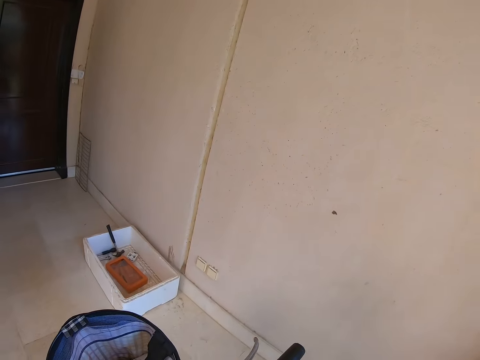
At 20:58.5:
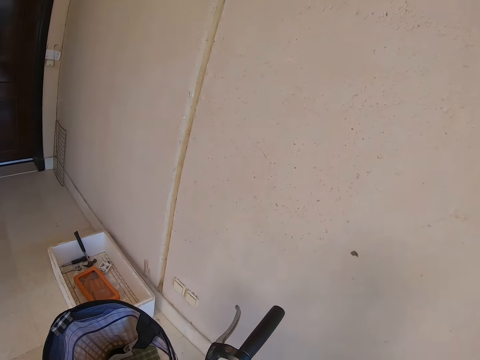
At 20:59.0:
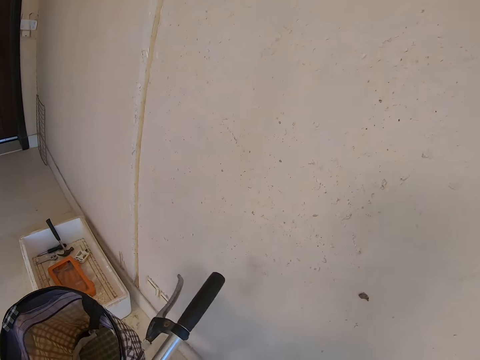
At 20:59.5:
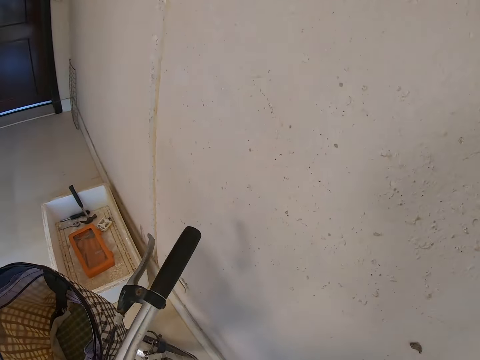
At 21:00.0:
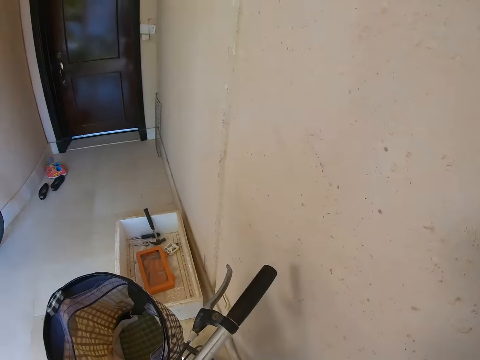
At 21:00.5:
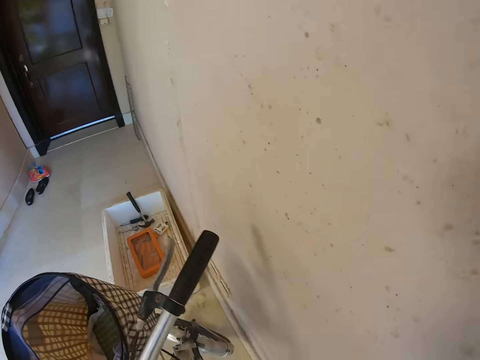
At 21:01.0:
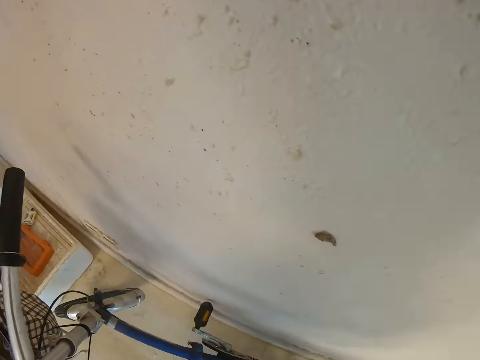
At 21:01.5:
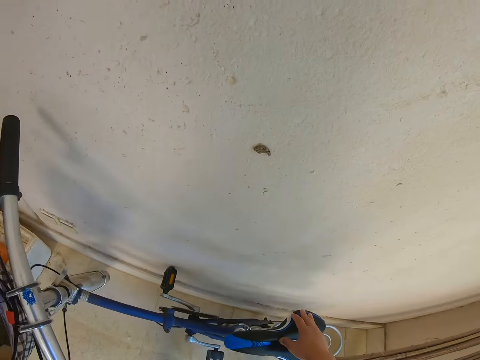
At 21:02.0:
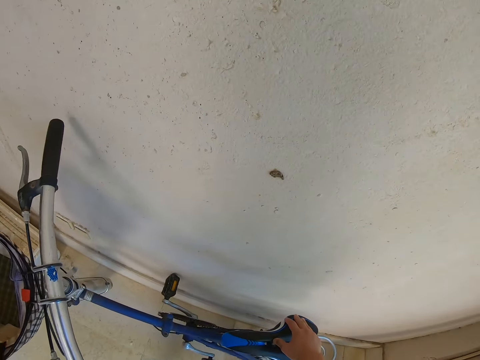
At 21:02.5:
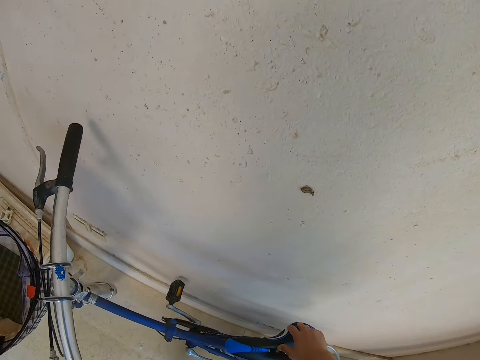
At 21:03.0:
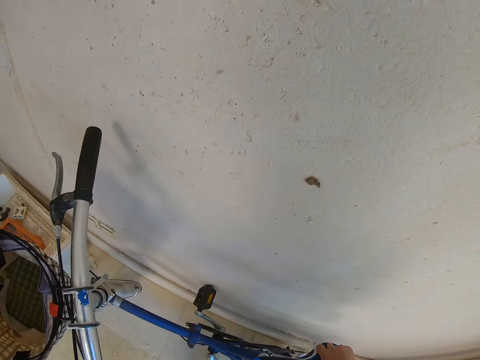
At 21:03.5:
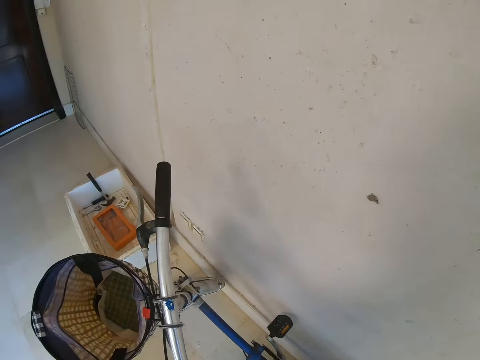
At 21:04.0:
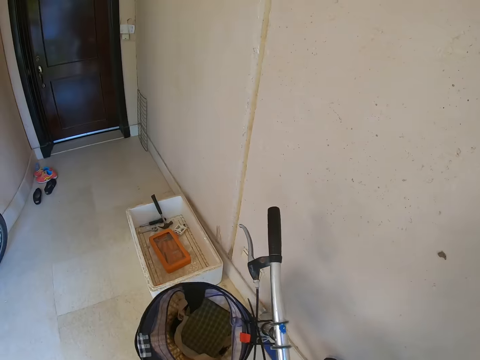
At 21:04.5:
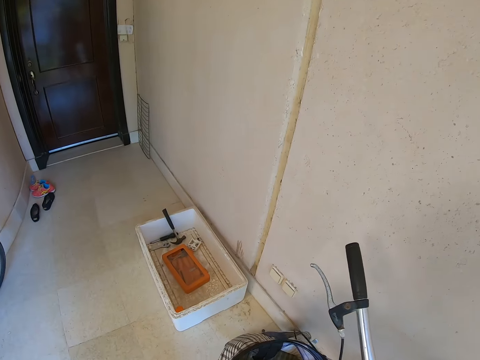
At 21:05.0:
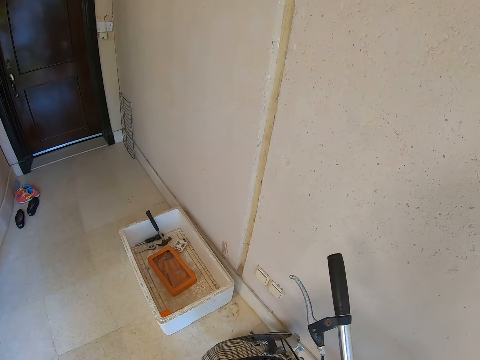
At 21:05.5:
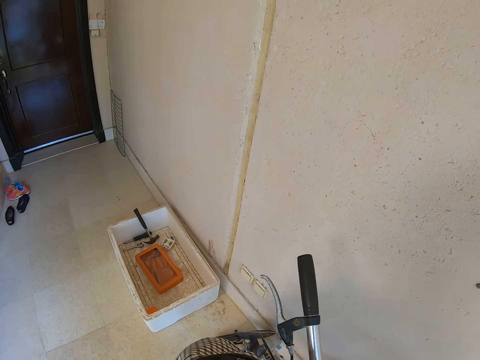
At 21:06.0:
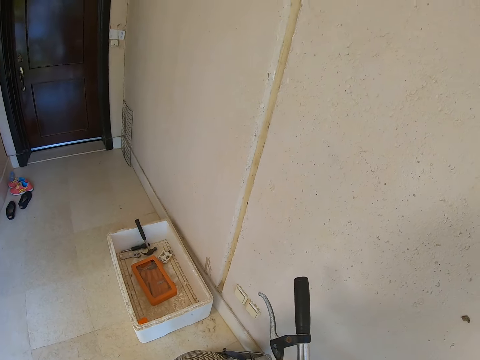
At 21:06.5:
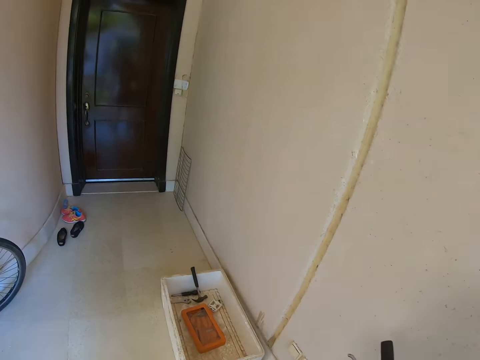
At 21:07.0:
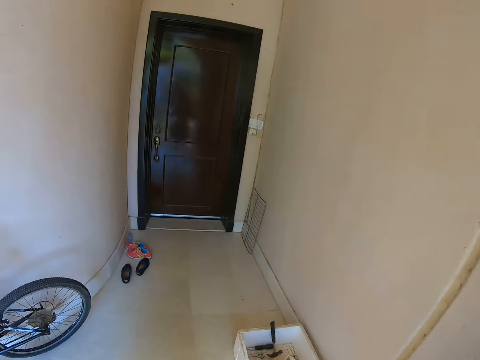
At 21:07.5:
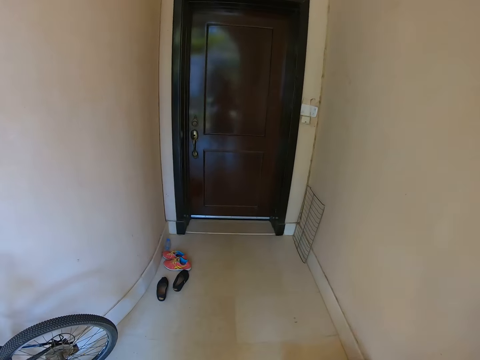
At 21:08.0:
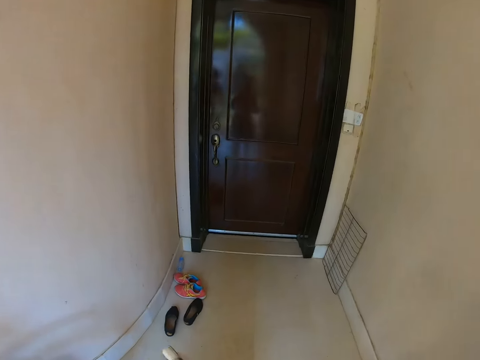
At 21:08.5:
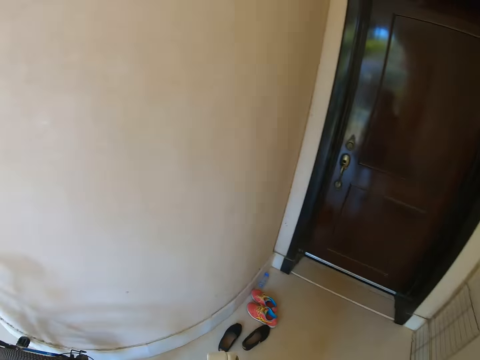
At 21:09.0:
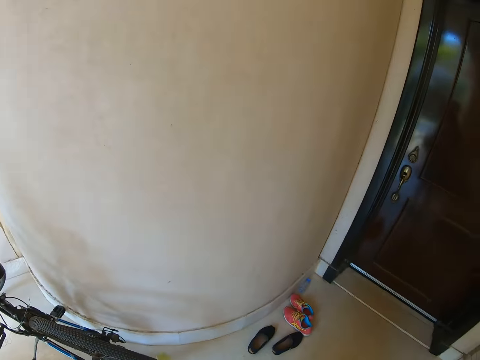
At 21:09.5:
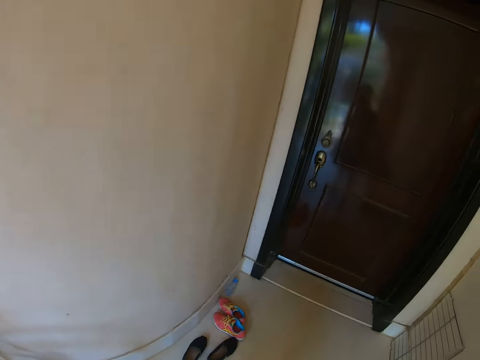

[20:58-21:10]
The camera wearer parks her bike.

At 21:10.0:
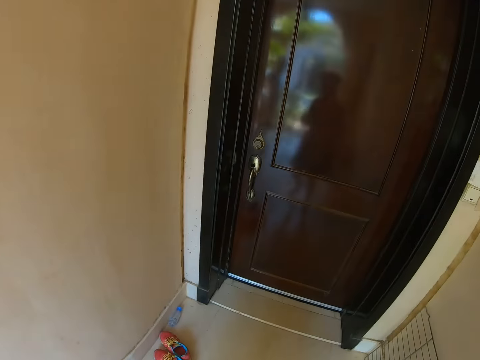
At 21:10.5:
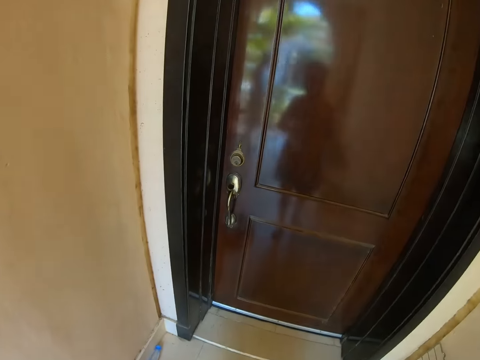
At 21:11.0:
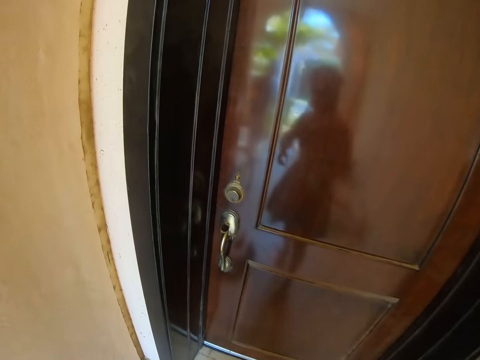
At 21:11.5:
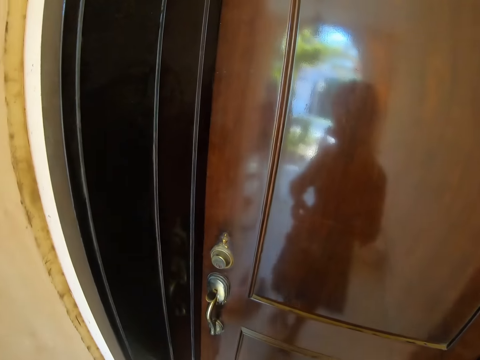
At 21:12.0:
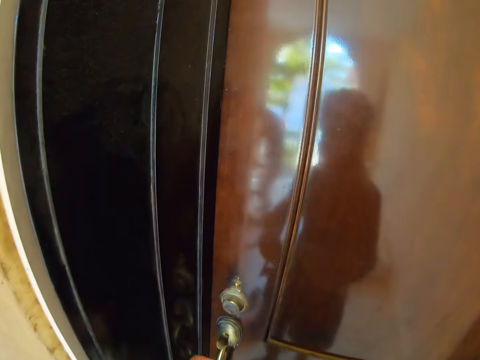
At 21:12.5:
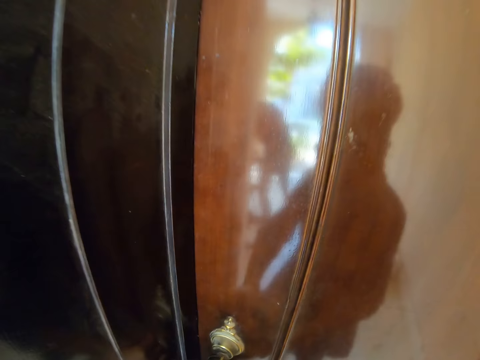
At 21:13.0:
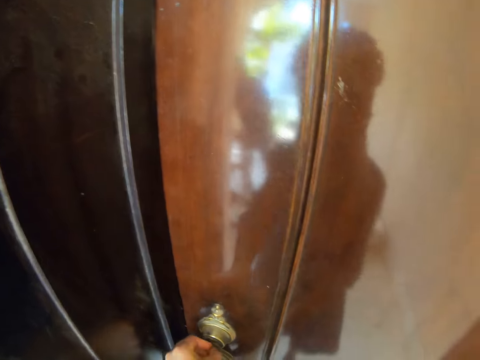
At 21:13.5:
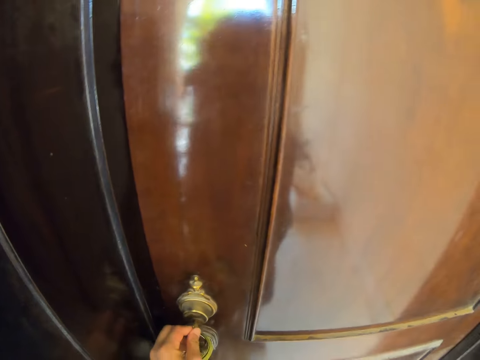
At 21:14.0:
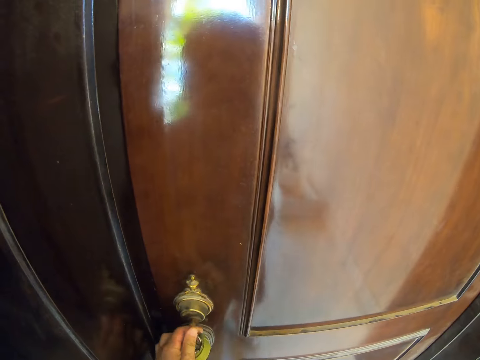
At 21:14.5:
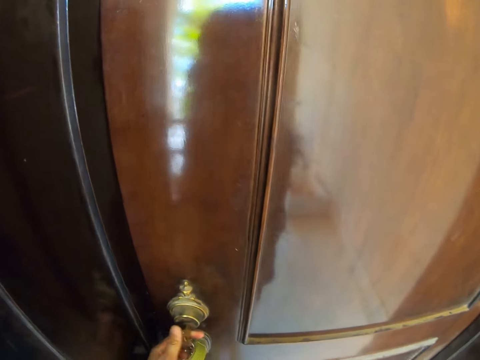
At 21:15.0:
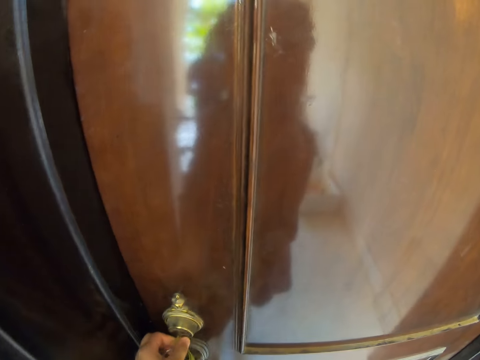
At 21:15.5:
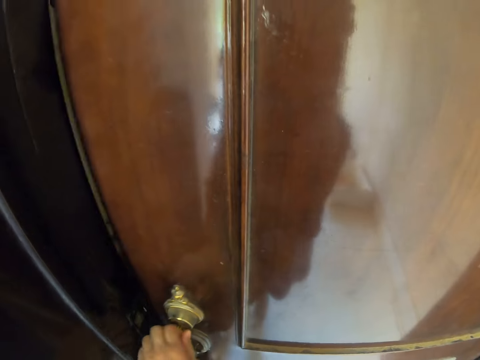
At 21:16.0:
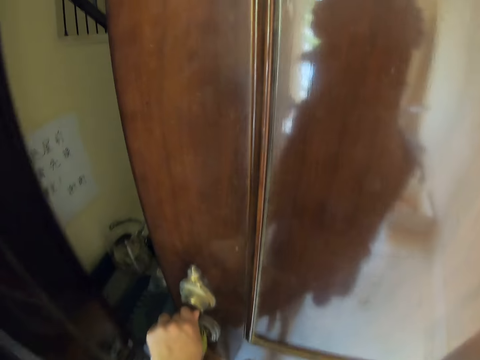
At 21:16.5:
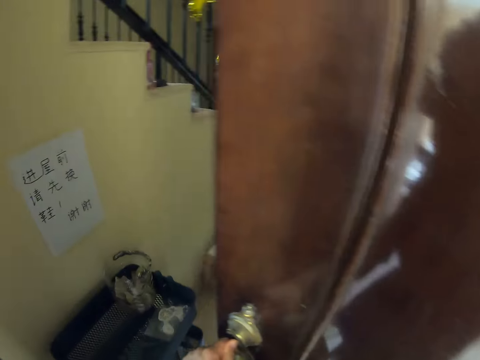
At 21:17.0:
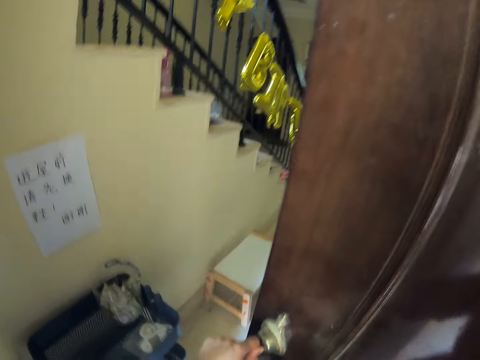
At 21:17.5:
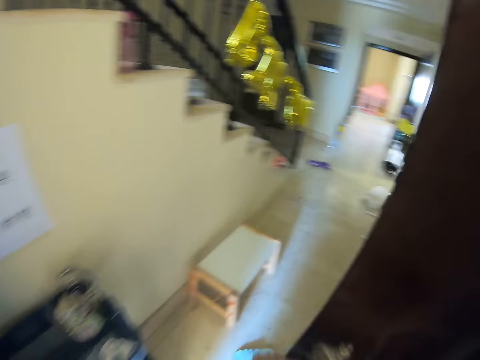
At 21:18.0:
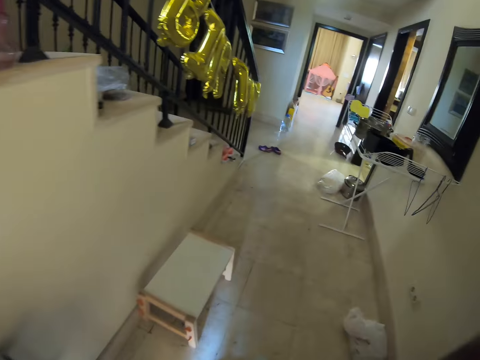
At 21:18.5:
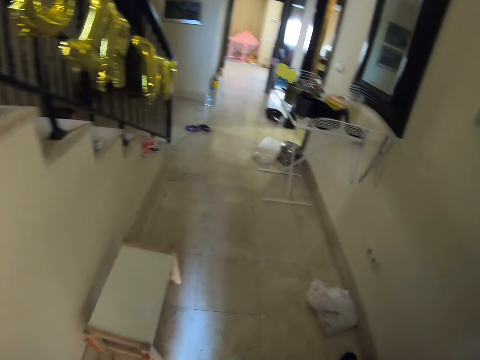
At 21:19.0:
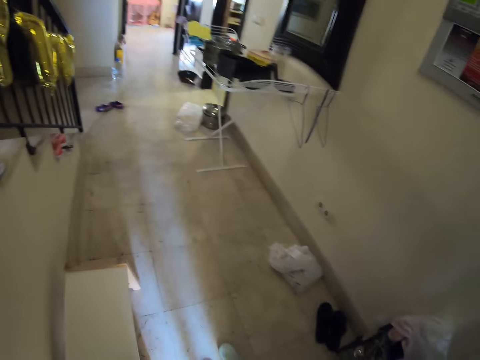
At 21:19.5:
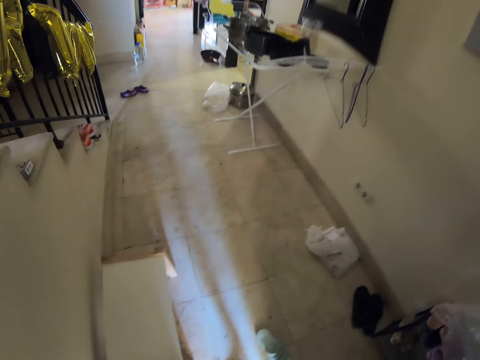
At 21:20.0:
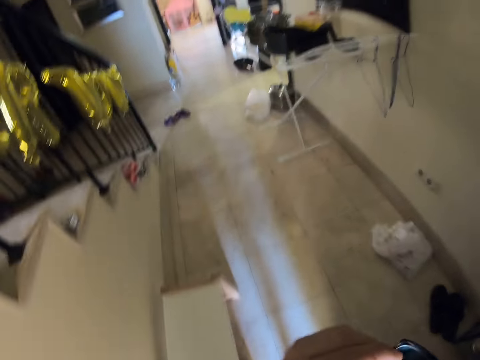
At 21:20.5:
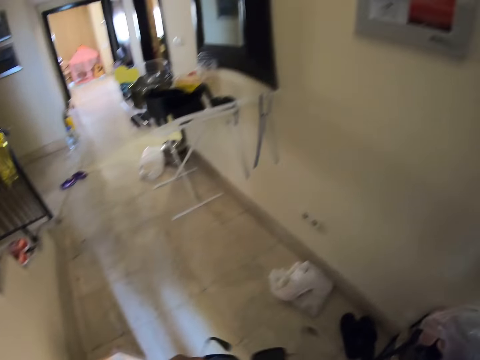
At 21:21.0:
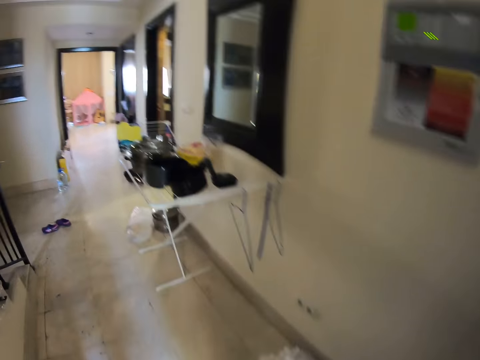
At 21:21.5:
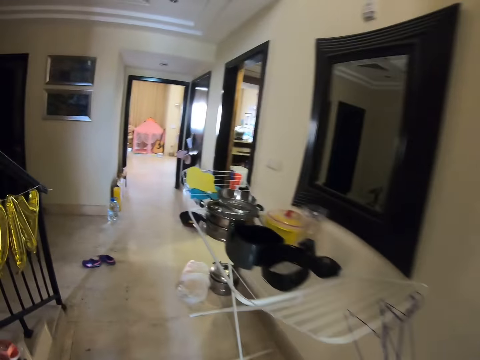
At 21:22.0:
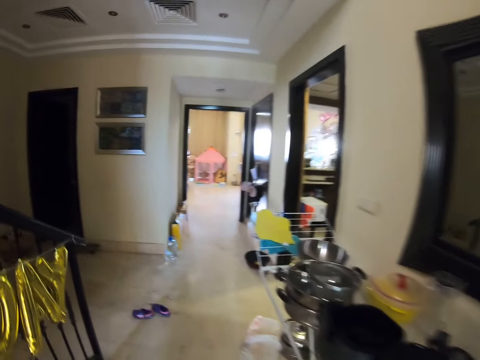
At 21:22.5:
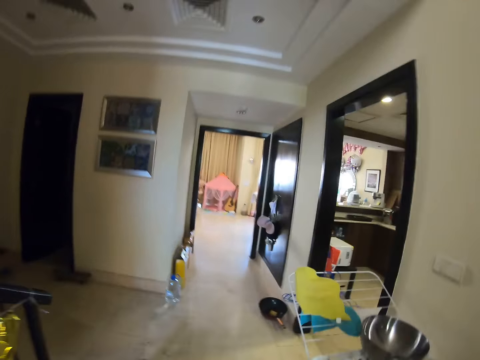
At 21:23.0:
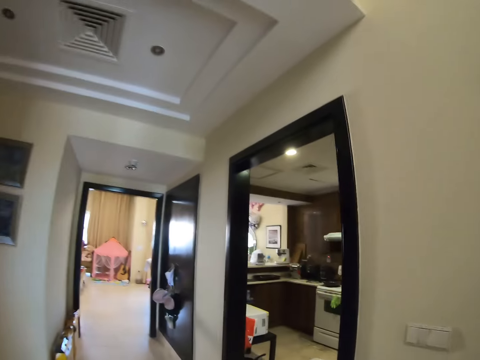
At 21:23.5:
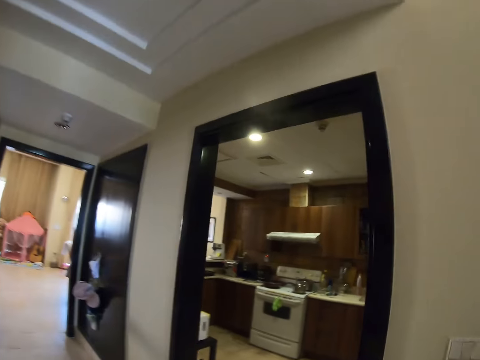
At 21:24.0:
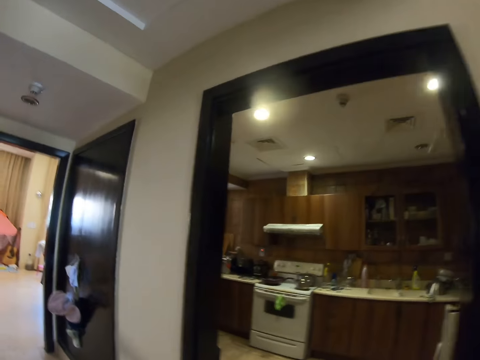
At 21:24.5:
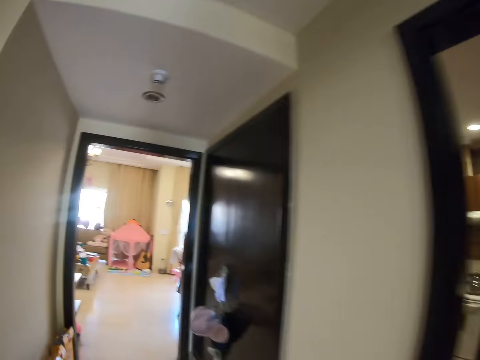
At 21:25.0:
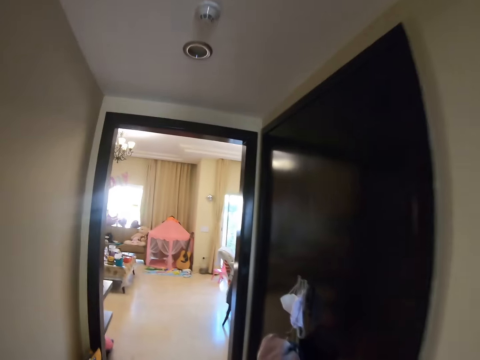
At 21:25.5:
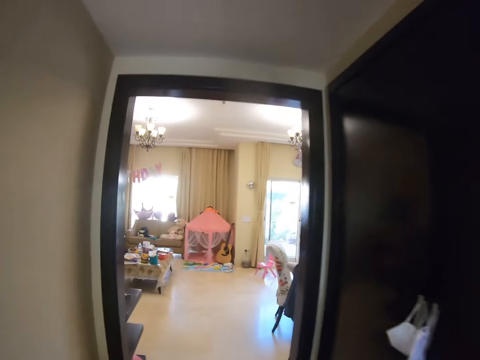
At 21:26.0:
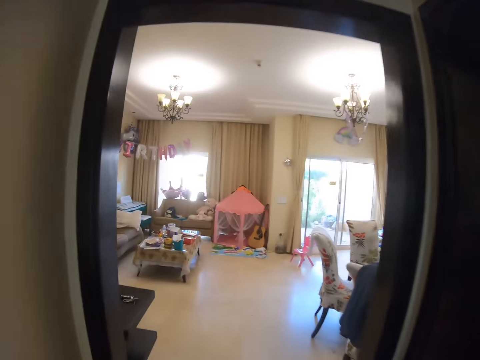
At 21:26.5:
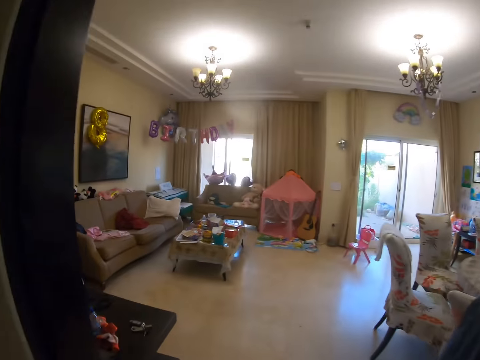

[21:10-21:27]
The camera wearer opens the door. They enter inside the house.
